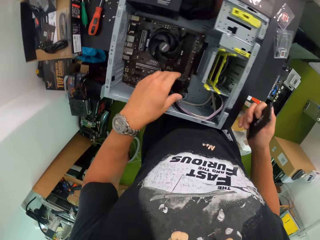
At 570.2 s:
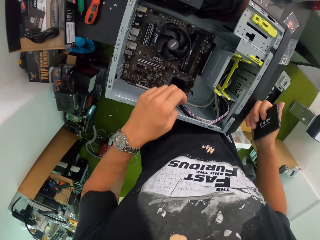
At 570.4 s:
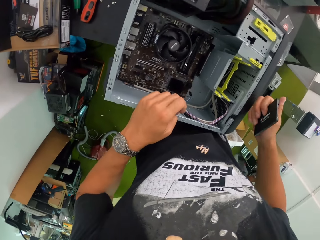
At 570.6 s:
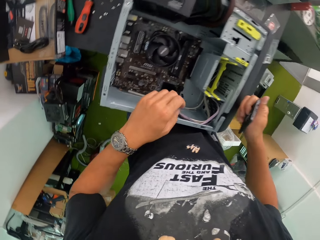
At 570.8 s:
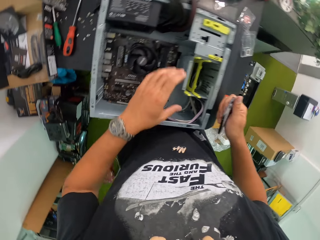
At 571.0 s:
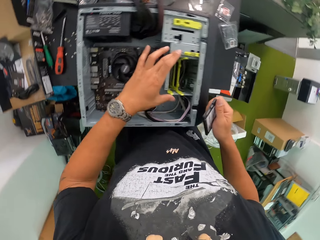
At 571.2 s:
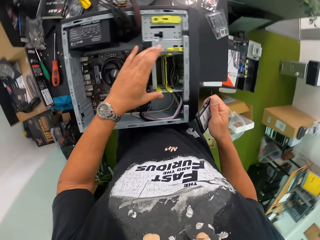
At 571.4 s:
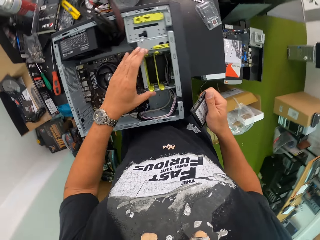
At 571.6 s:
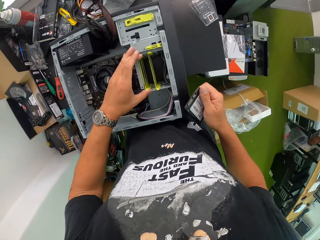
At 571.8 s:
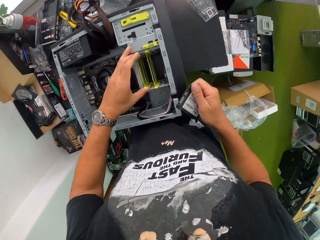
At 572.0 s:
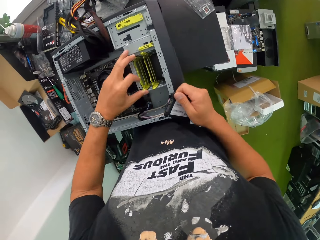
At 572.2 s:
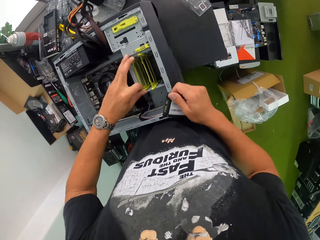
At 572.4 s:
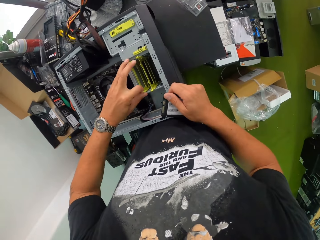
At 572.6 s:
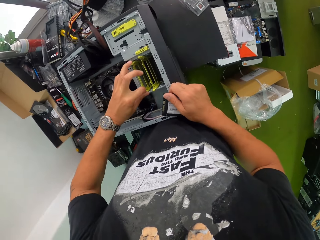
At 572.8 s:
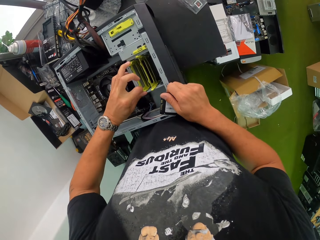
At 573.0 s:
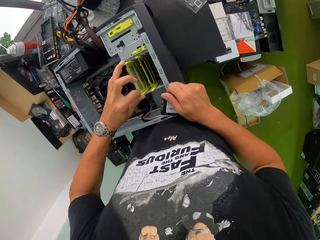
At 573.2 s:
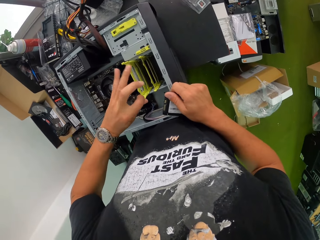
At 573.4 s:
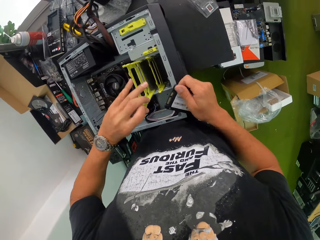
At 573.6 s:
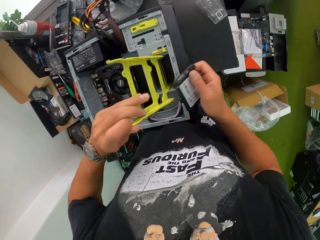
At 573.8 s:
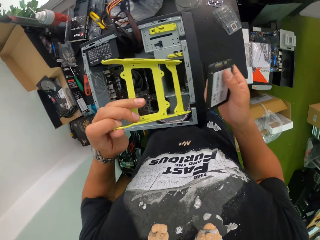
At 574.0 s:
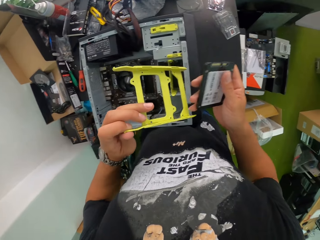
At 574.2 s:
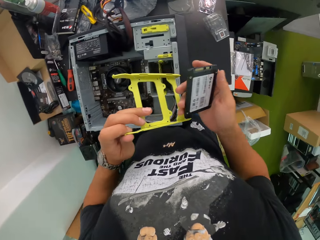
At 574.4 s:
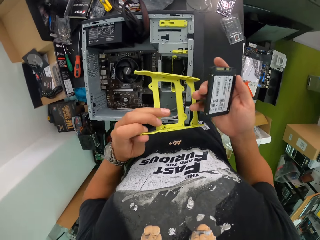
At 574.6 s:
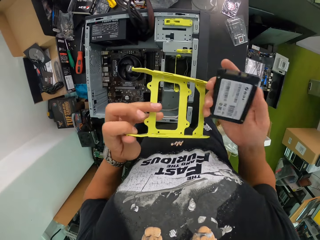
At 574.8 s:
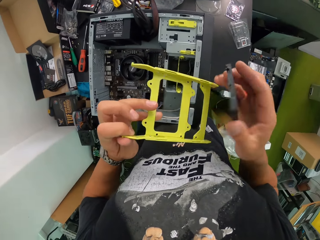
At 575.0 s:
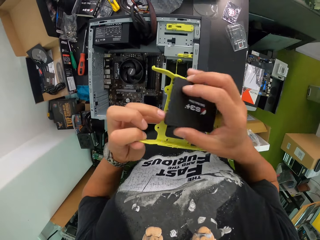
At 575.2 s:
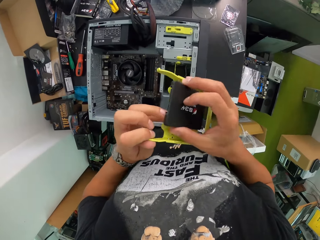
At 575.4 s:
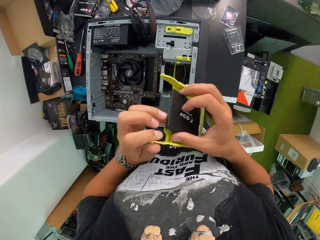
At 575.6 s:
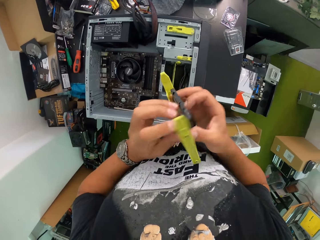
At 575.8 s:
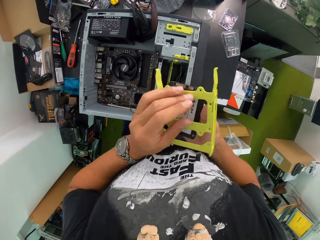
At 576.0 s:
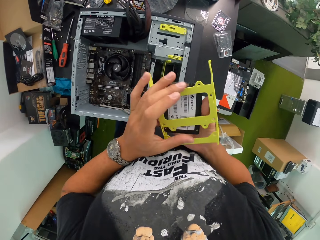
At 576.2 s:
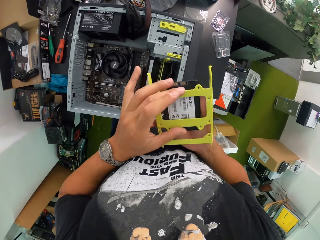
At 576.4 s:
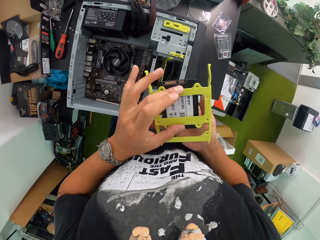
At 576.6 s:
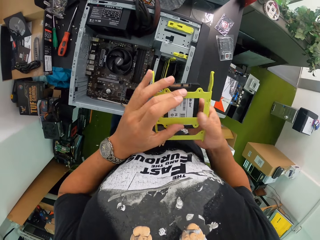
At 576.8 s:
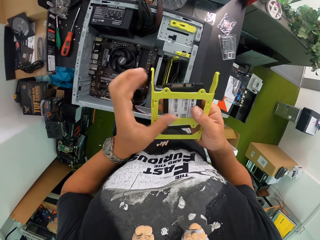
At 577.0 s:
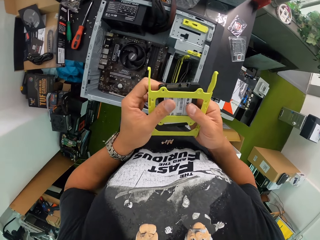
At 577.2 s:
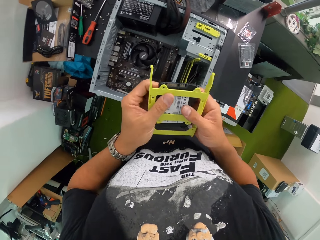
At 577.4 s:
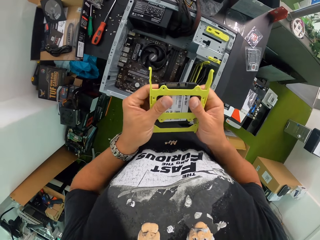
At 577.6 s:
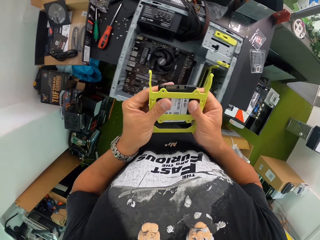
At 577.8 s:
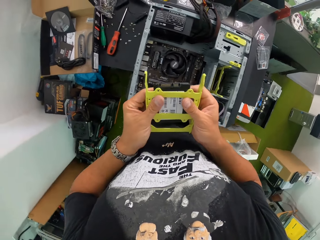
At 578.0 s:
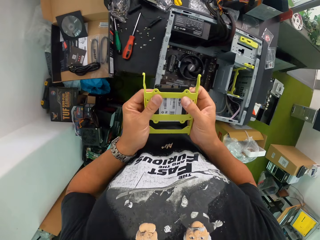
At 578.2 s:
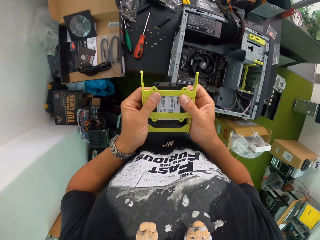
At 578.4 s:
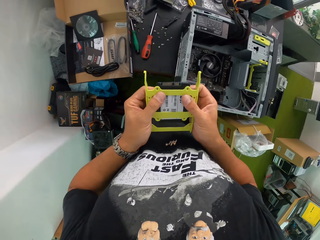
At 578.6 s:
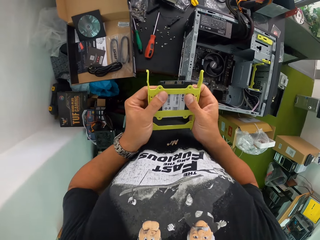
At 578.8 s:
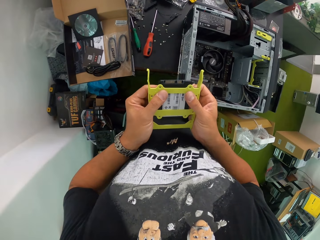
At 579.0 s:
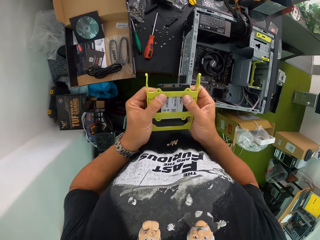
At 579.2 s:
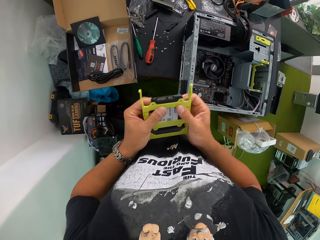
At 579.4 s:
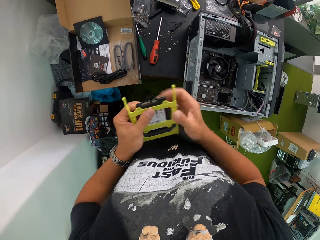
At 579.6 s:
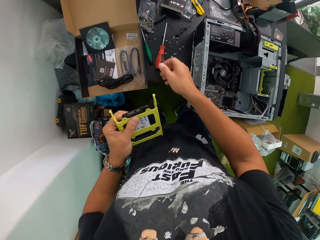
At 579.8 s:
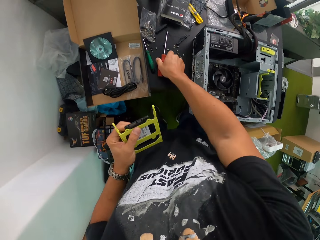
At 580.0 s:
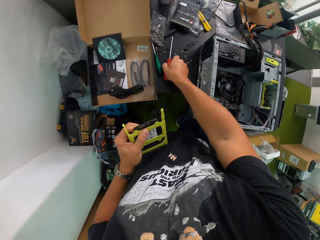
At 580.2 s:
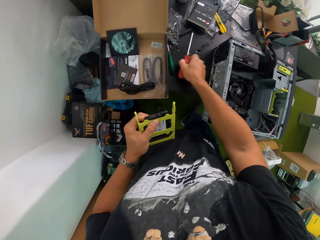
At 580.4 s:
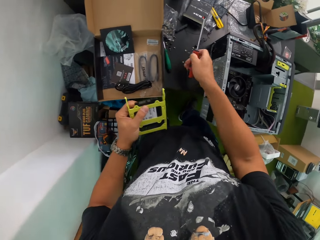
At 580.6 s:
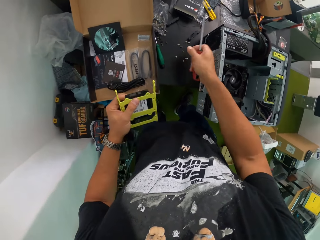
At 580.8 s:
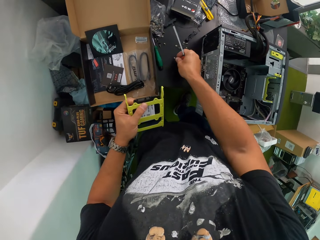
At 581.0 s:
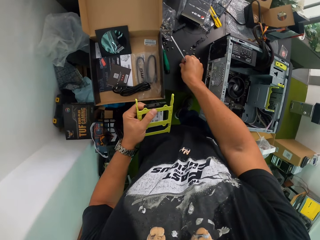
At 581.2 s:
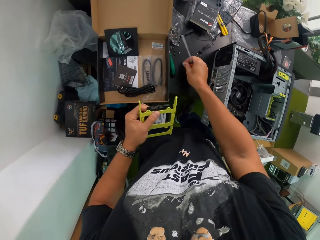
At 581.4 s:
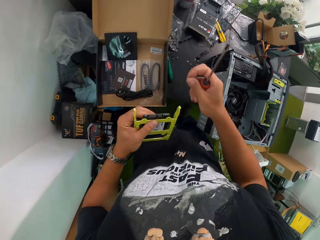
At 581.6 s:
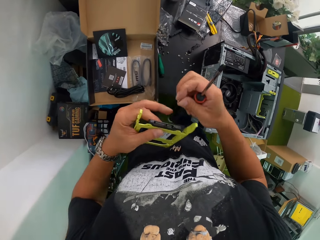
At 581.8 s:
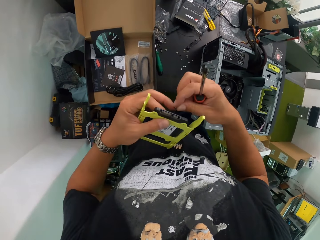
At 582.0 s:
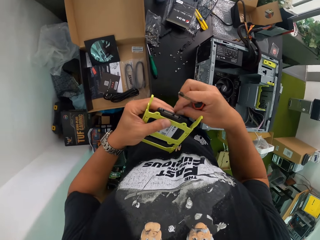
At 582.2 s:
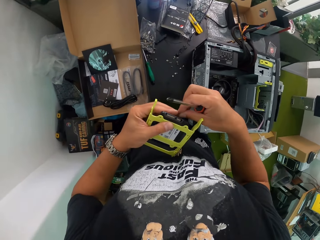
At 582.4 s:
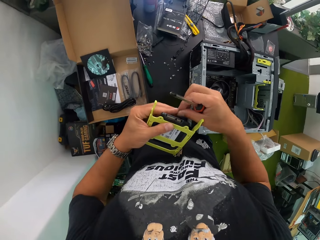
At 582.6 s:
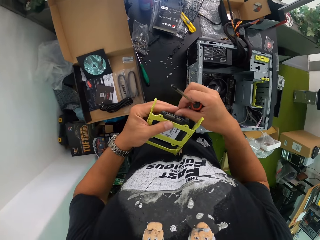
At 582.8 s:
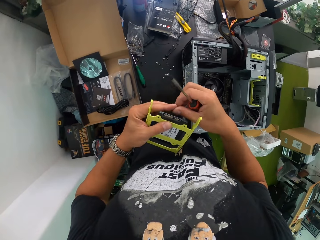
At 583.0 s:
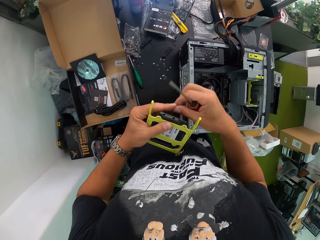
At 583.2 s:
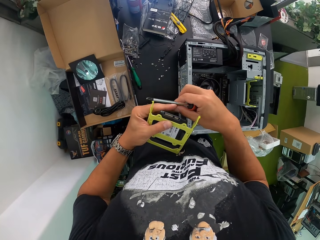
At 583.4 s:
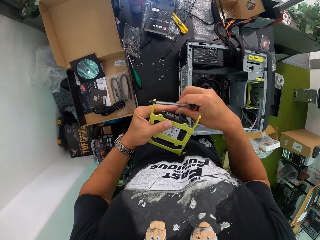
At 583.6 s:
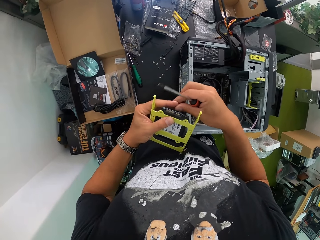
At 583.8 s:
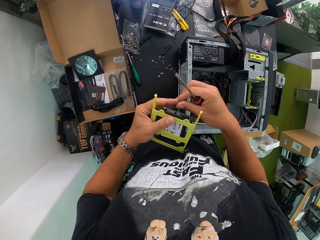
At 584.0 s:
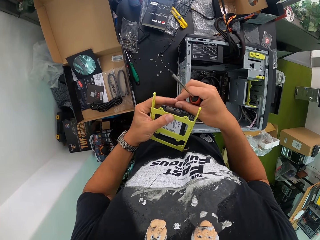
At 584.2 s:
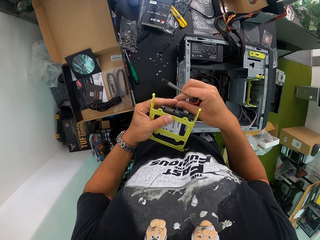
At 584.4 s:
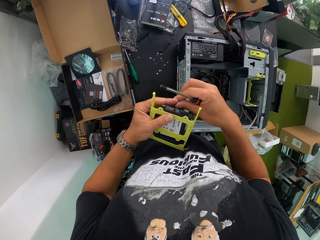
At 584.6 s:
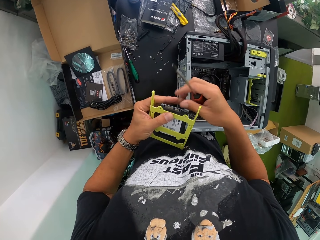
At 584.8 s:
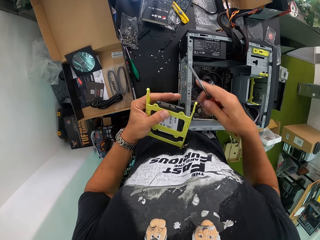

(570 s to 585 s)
The camera wearer moves a hard drive holder from the desktop on the work table with his left hand. He places the hard disk drive in his right hand on the hard drive holder in his left hand. He takes a screwdriver from the work table with his right hand. He takes a screw from the work table with his right hand. He moves the screw from his right hand to his left hand. He sticks the screw on his finger.

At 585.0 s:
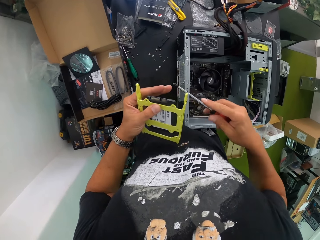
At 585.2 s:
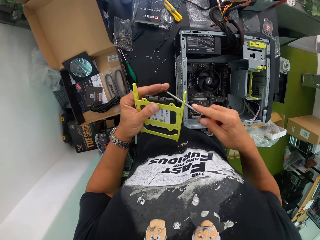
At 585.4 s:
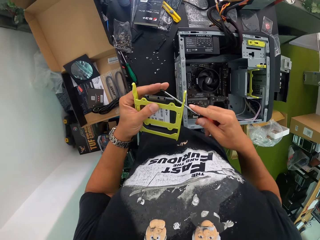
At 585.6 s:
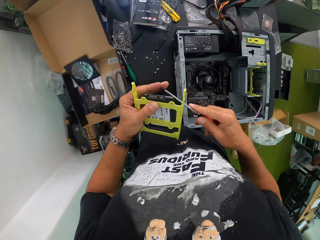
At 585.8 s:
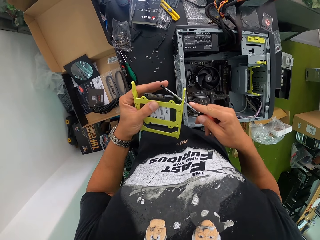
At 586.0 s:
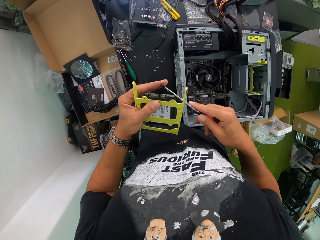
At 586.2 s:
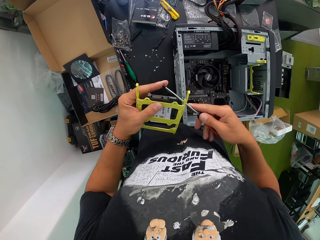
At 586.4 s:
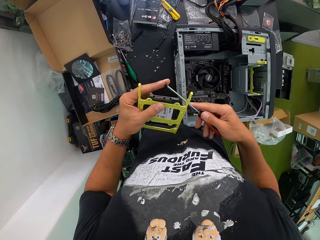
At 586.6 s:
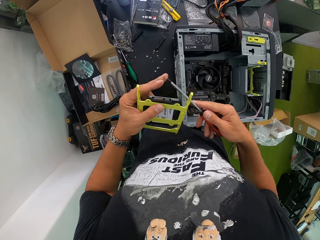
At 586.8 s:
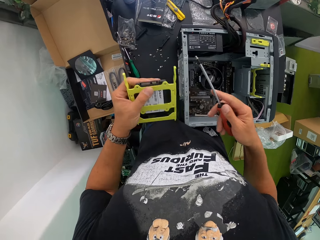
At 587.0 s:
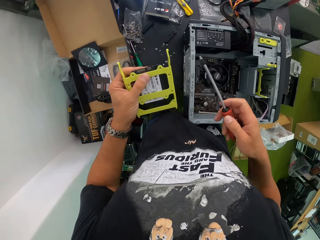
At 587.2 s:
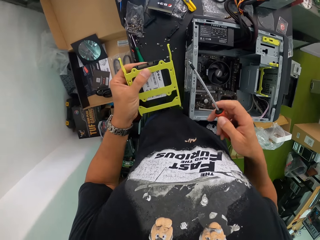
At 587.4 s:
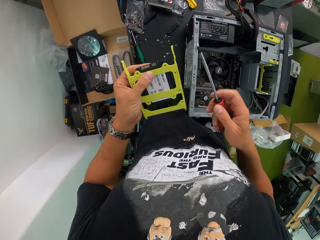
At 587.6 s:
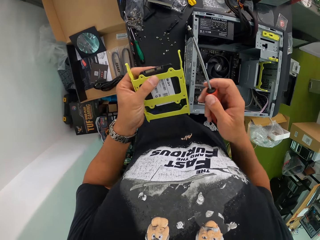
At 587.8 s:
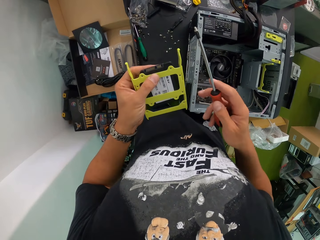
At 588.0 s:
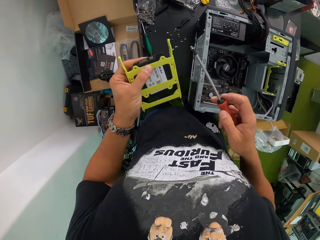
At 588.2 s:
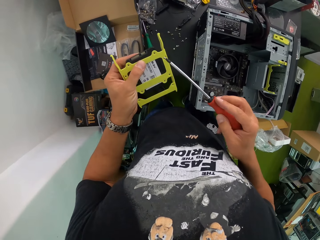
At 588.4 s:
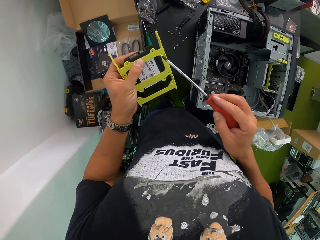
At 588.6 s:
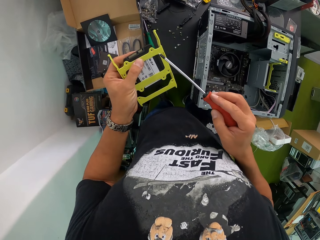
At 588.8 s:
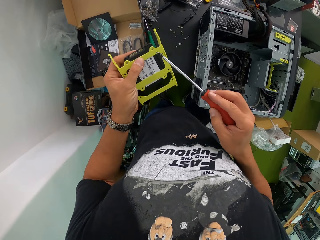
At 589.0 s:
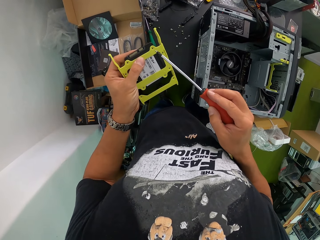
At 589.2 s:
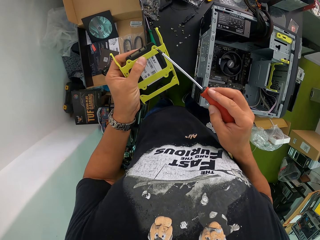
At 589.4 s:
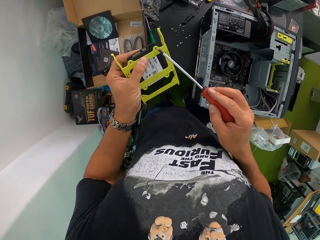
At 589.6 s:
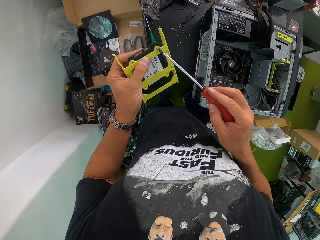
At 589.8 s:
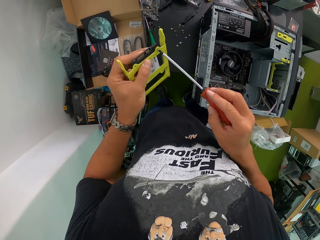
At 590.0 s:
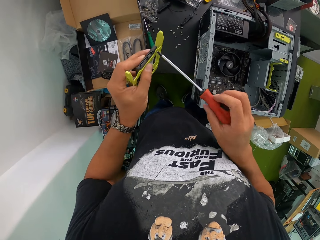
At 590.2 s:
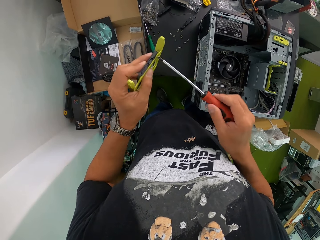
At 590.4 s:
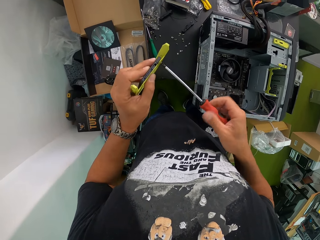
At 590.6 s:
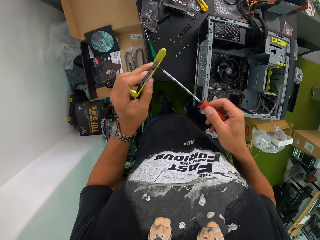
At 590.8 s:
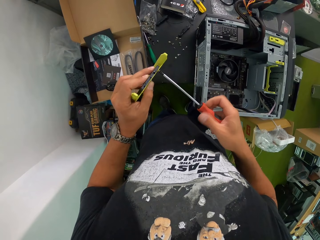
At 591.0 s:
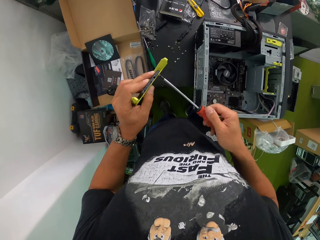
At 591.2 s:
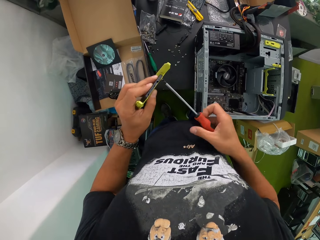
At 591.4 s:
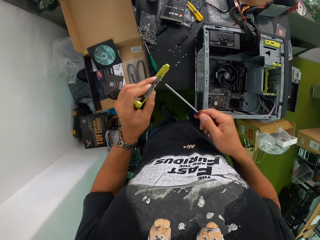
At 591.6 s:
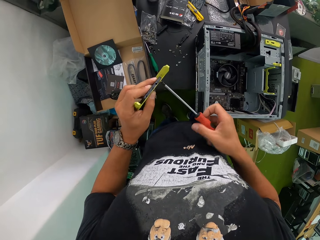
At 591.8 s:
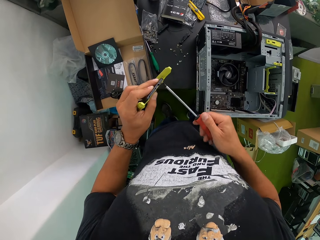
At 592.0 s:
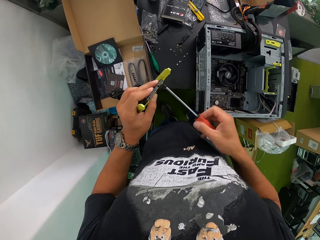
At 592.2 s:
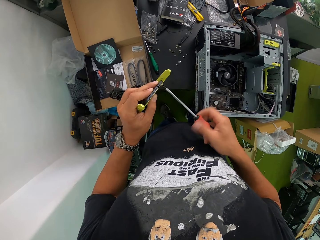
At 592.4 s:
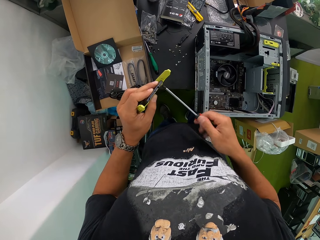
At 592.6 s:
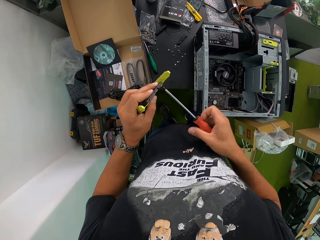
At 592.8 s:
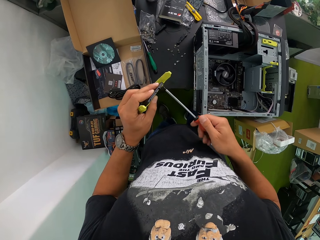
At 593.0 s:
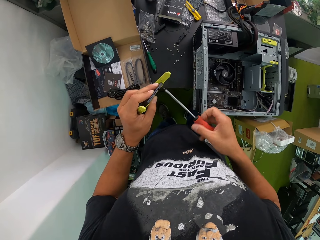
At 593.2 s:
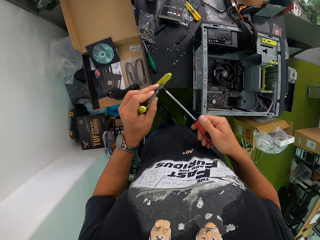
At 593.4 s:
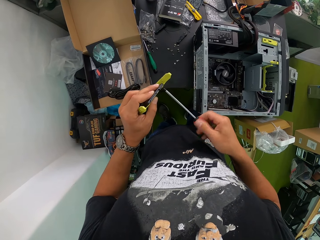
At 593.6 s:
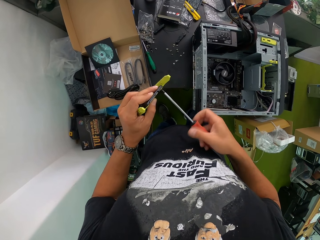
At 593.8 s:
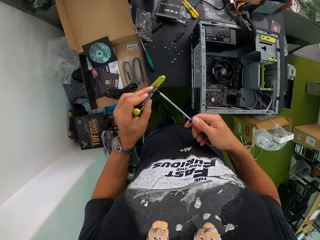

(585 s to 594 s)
The camera wearer takes the screw in his left hand with the screwdriver in his right hand. He screws the hard drive holder with the screwdriver in his right hand.
